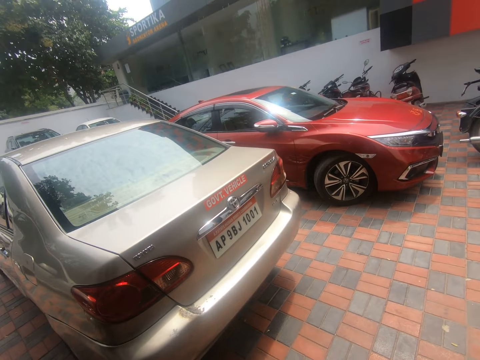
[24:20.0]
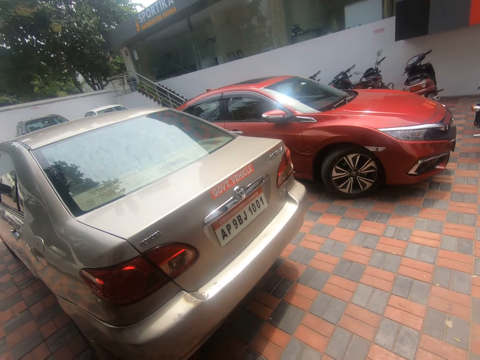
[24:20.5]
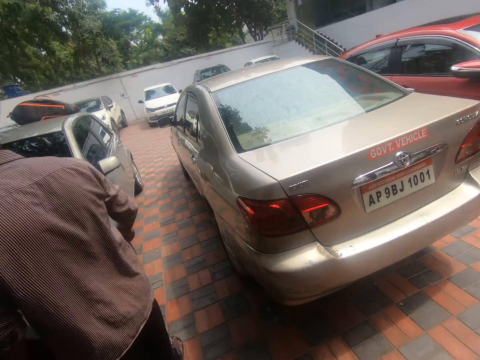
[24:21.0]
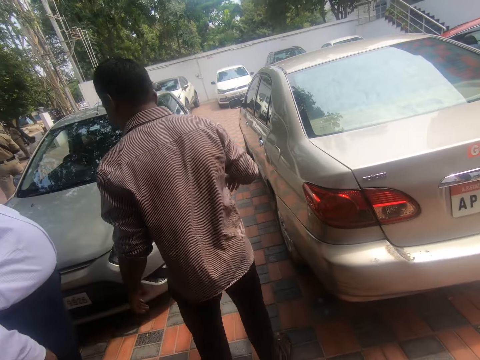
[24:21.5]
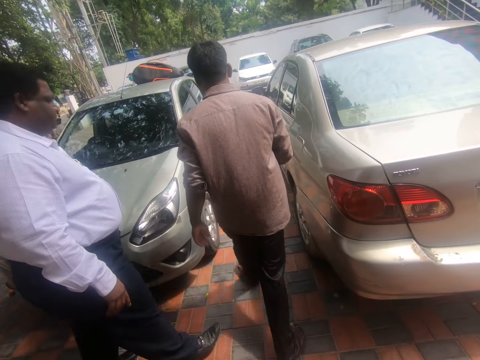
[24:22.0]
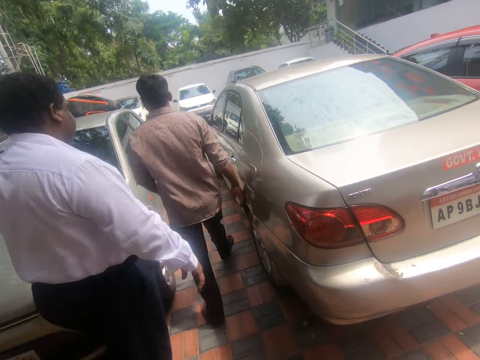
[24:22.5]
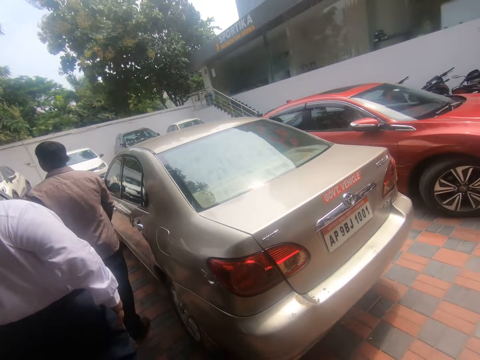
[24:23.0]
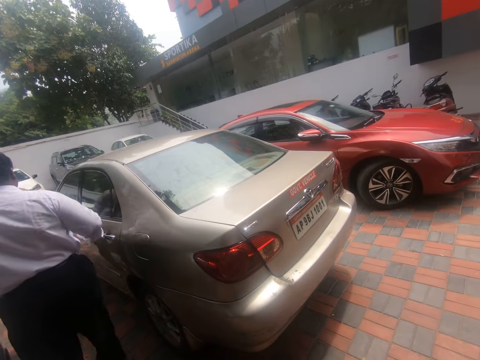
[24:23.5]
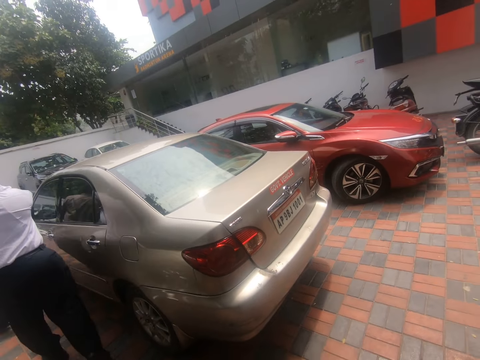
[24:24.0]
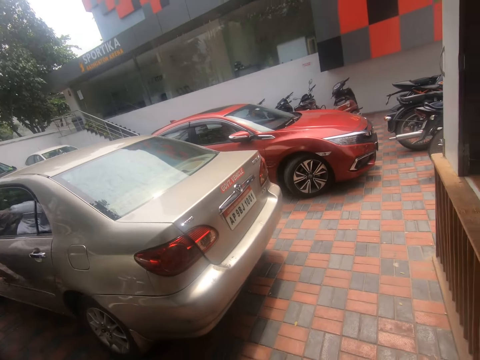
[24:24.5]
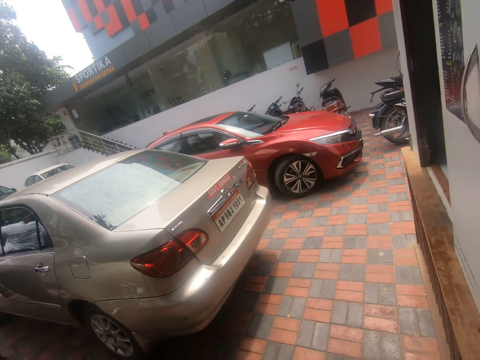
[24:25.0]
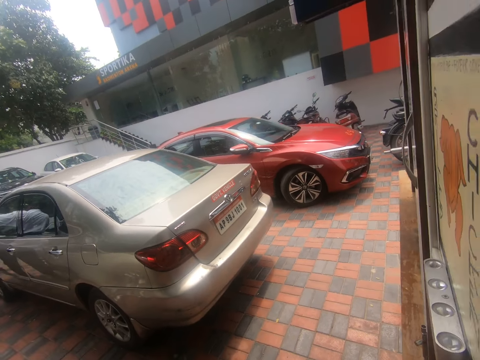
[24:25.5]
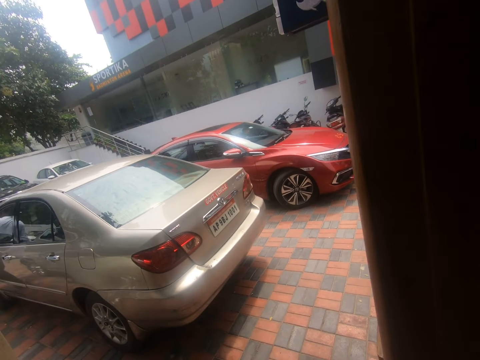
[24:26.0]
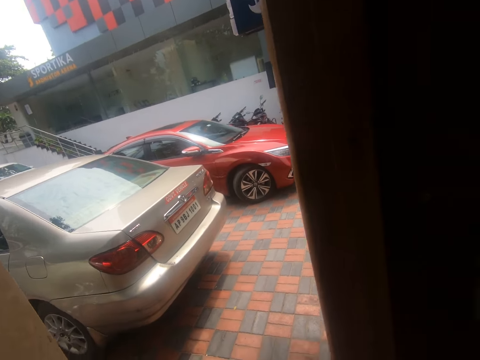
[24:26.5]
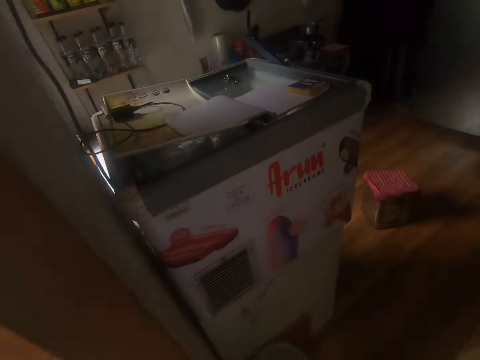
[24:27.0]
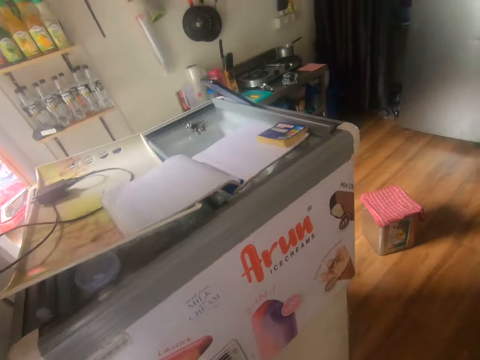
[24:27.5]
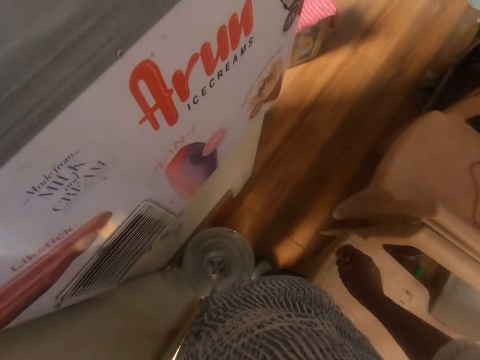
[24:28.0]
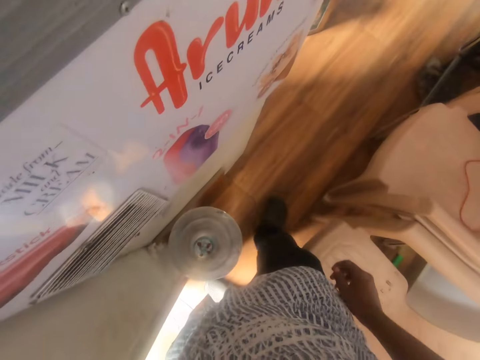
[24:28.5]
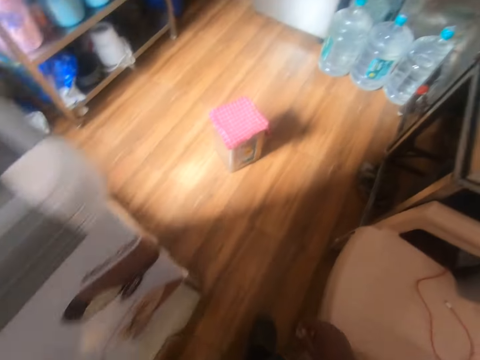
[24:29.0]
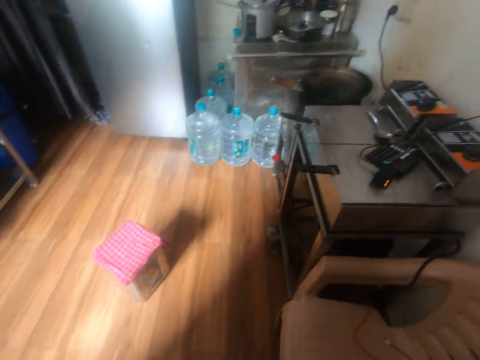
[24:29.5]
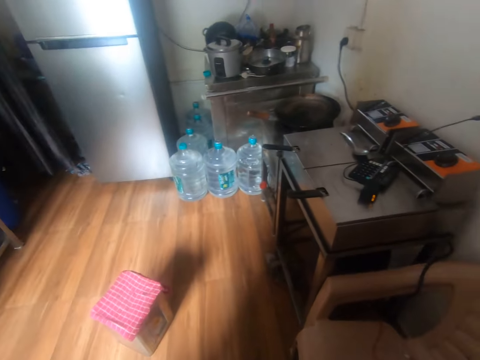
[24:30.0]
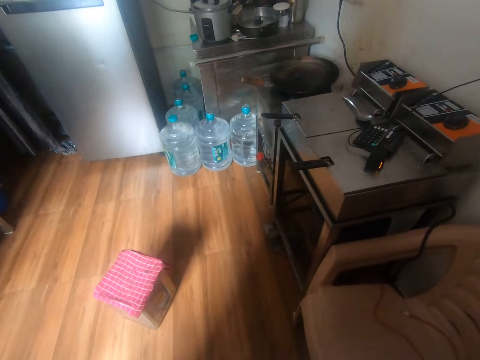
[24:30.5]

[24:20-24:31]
A man walks across the park. Another man walks across the park. The camera wearer enters an apartment.

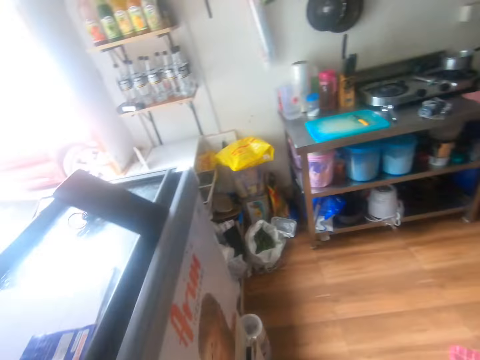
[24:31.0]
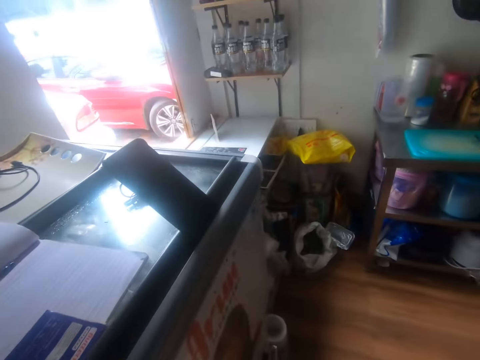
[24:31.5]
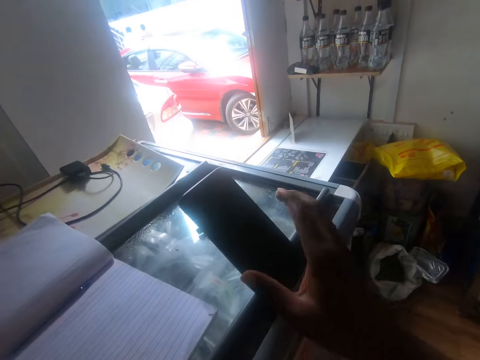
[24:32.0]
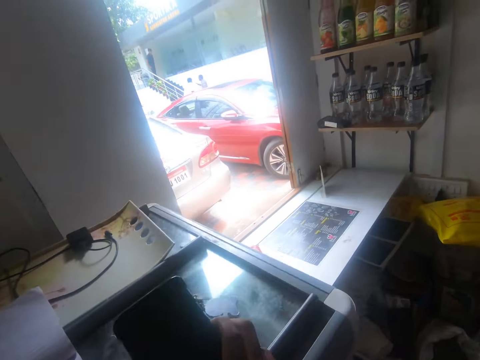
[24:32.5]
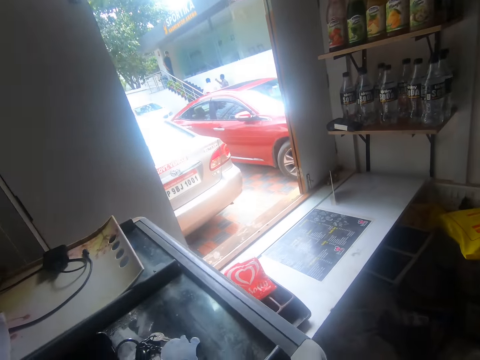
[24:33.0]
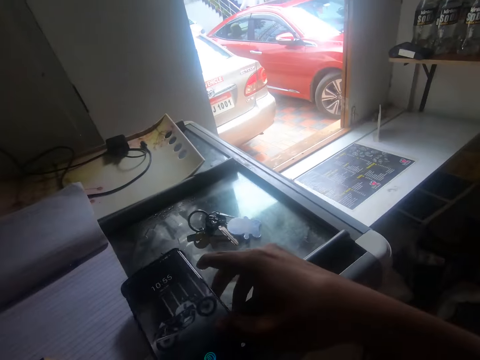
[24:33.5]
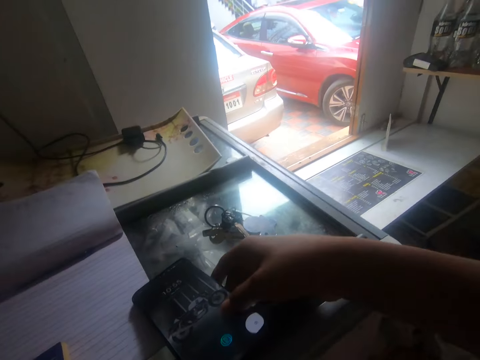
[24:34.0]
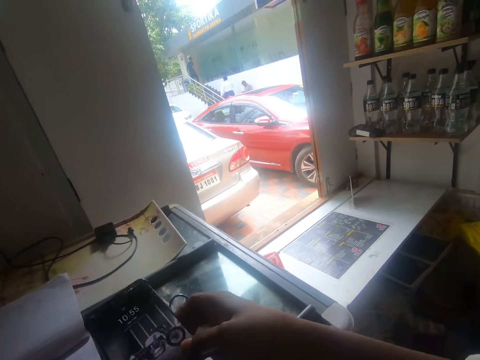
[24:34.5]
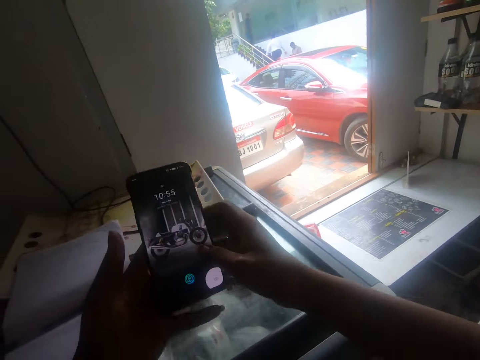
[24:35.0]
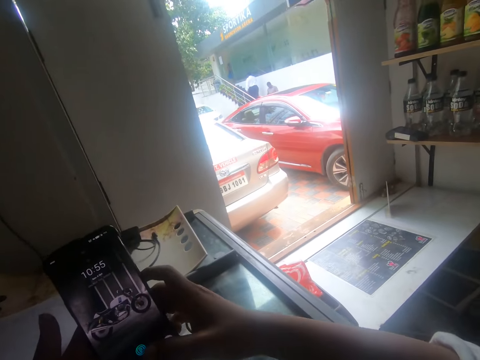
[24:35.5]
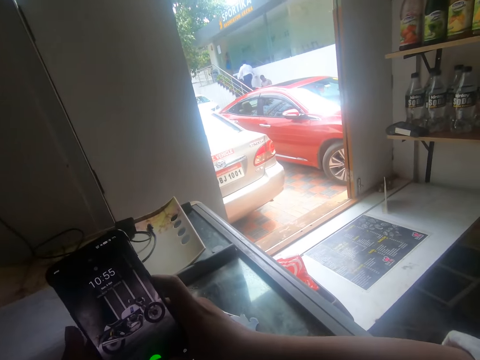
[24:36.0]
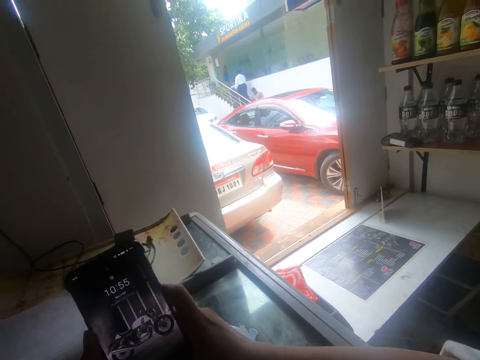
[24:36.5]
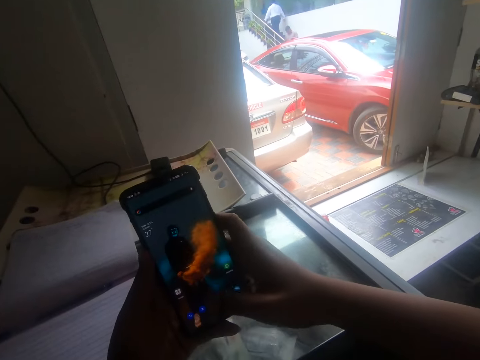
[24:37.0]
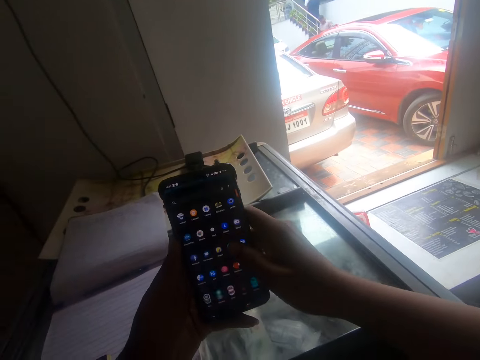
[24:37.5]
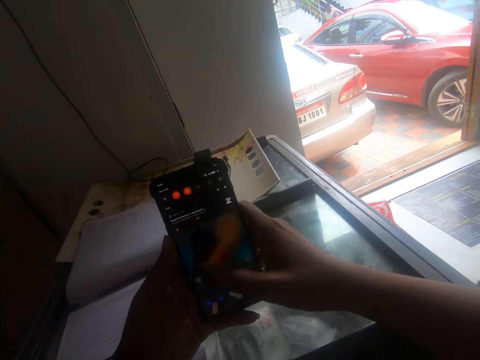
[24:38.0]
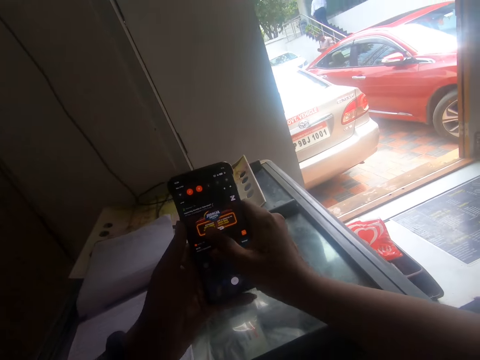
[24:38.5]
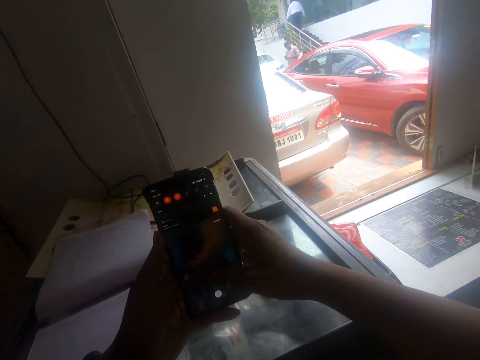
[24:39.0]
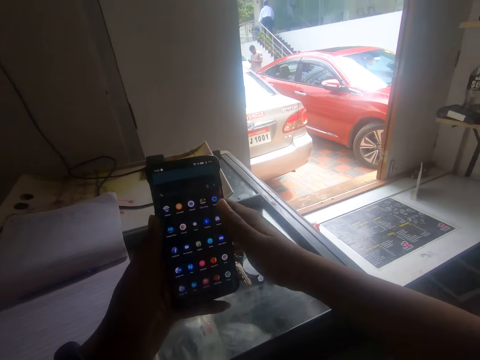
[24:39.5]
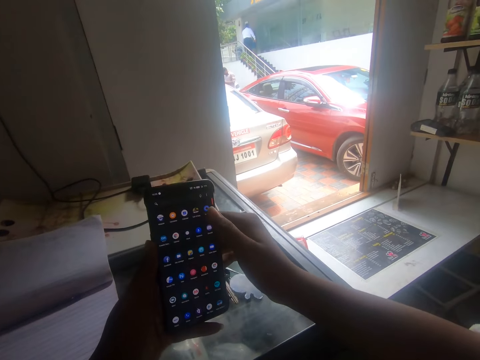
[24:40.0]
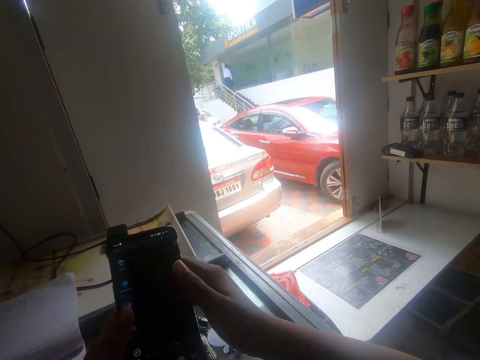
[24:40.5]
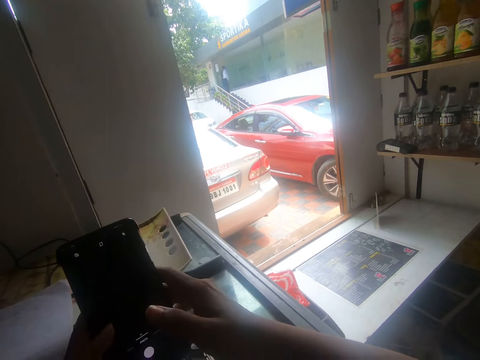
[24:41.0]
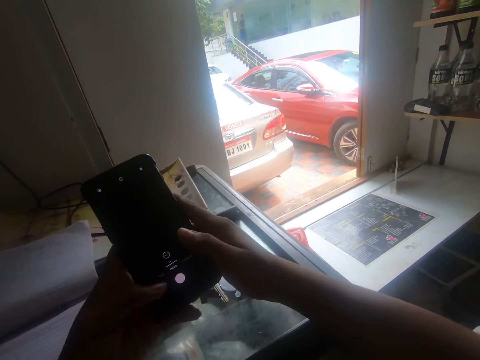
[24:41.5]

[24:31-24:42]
The camera wearer grabs a phone with his right hand from a freezer. He uses the phone. He drops the phone on the freezer with his right hand. He lifts the phone with his right hand from the freezer. He operates the phone with both hands on the freezer.

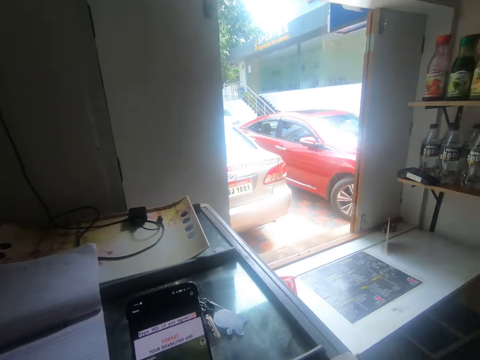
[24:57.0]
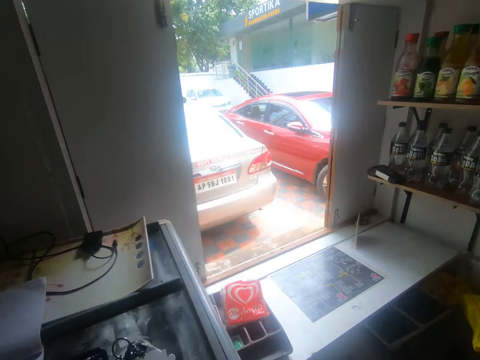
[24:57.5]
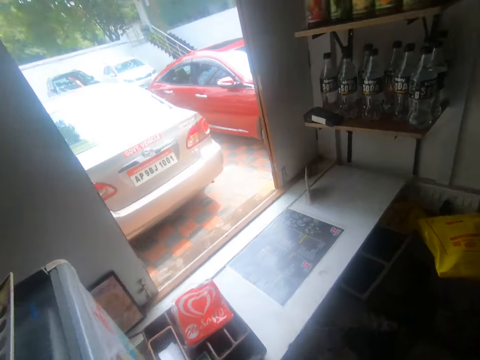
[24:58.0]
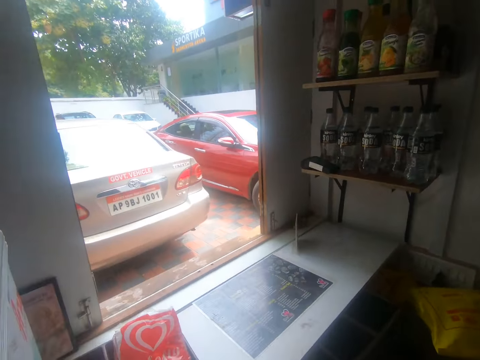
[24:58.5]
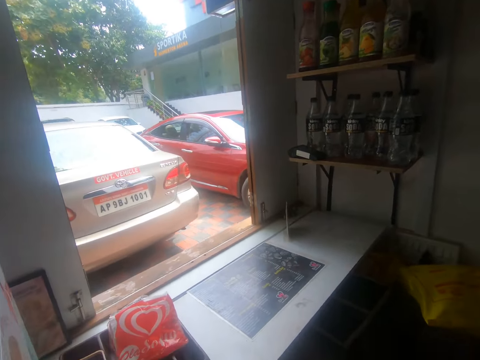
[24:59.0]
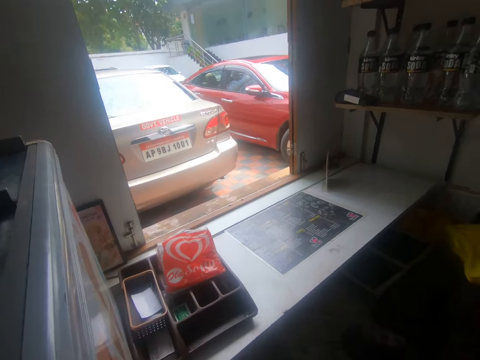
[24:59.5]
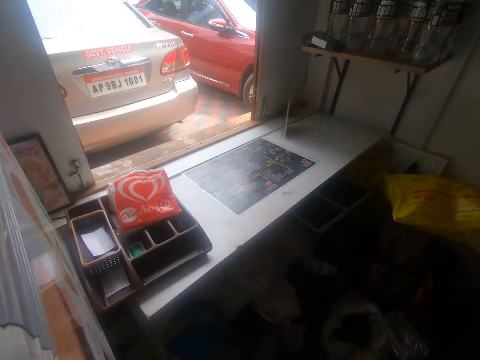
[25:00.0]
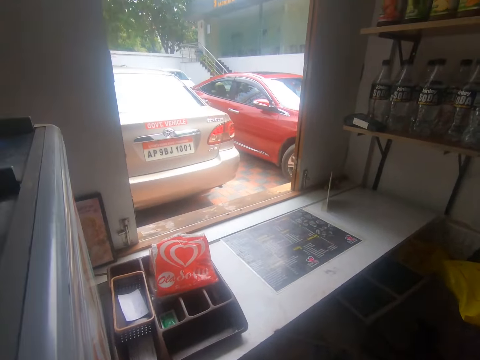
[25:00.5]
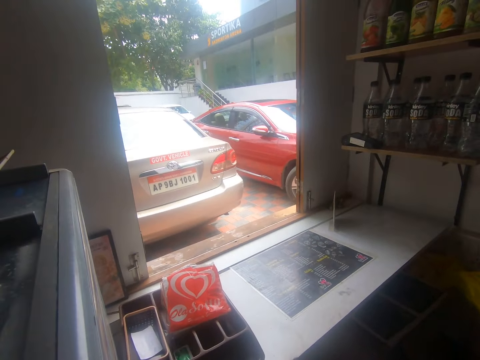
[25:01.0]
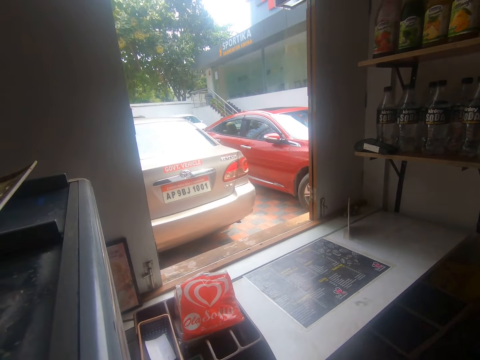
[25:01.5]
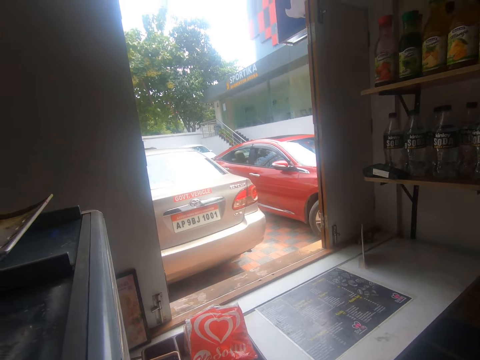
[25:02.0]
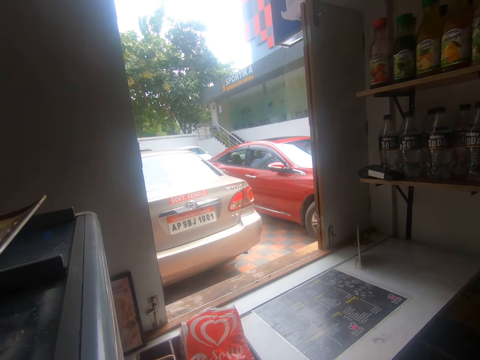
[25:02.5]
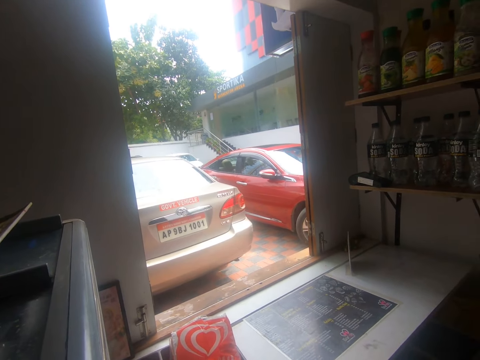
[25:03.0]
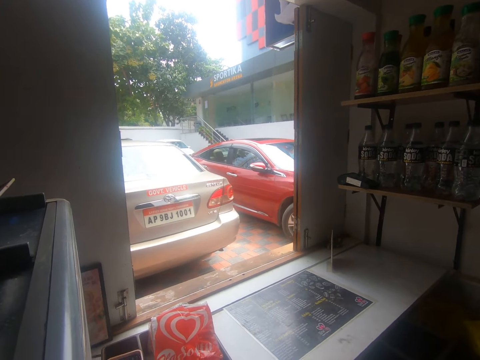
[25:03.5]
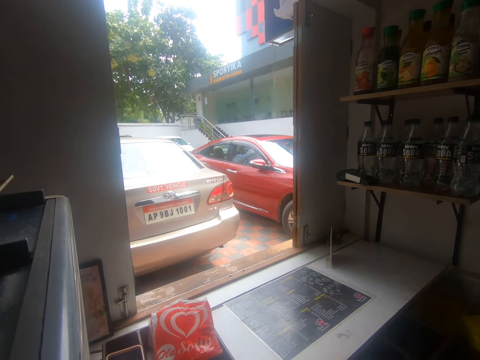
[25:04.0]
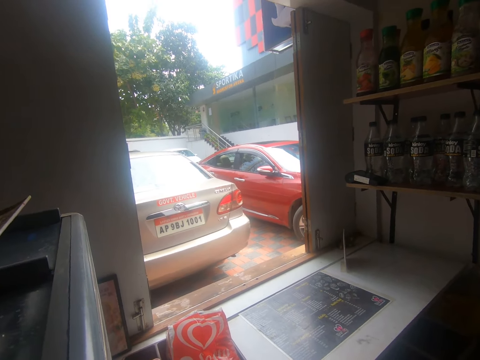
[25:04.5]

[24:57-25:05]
The camera wearer walks in the room.
